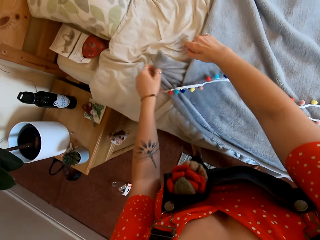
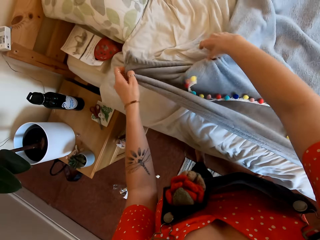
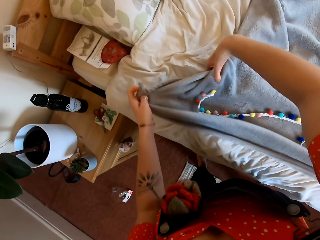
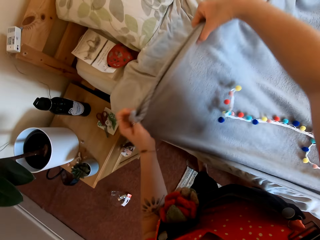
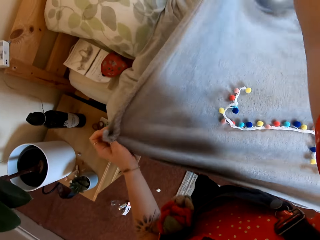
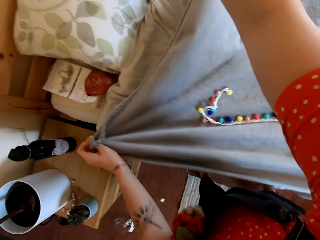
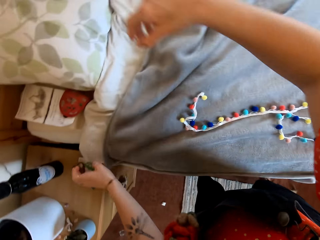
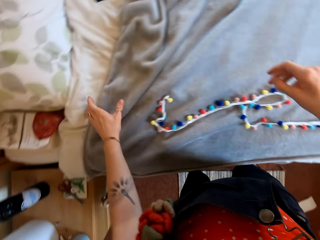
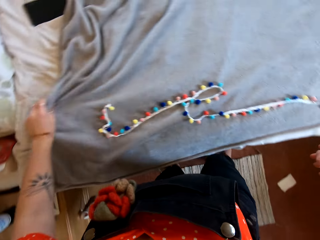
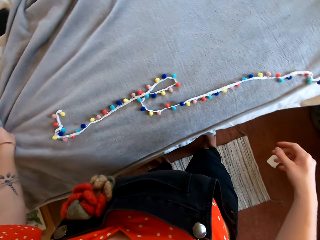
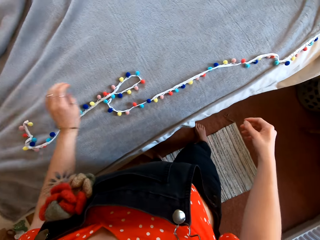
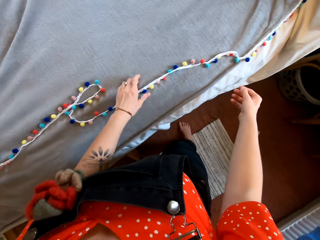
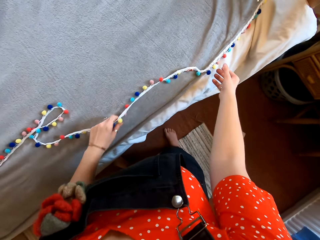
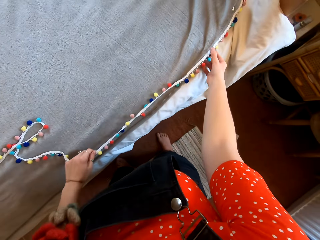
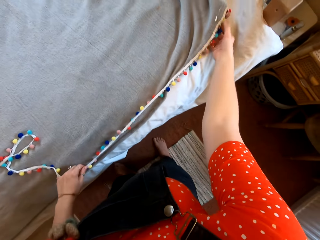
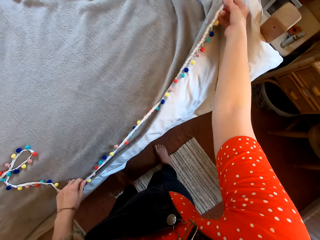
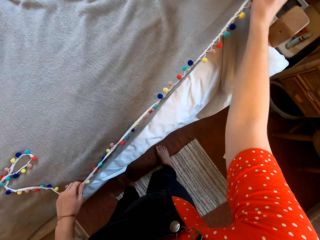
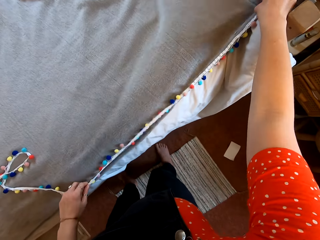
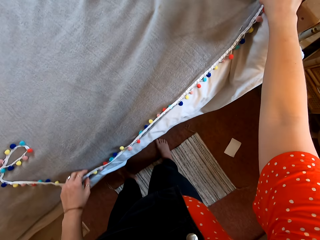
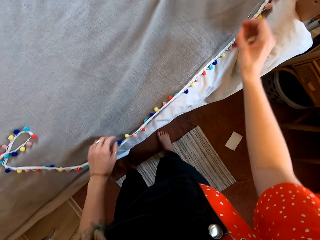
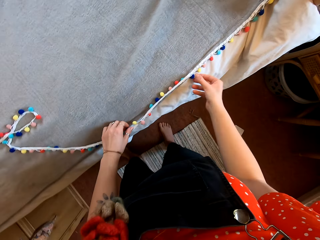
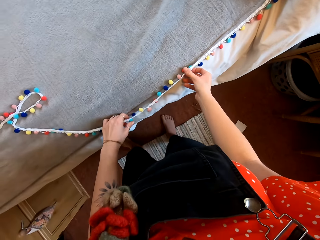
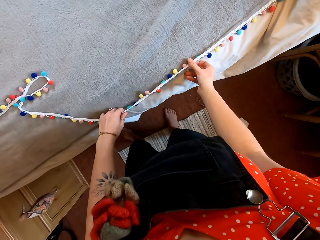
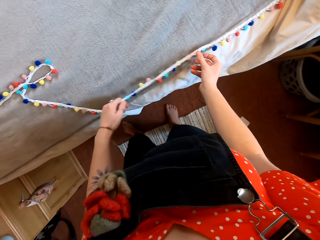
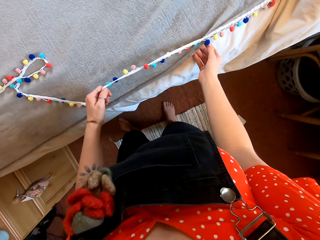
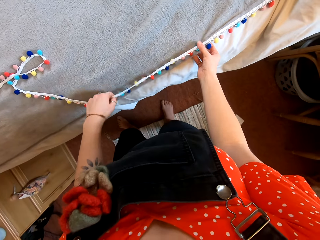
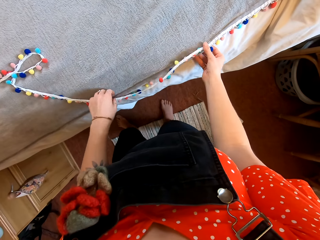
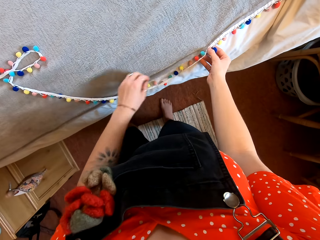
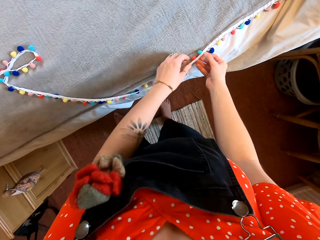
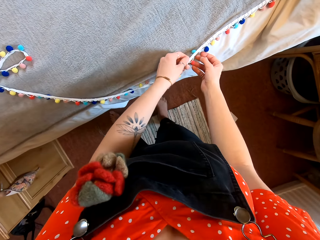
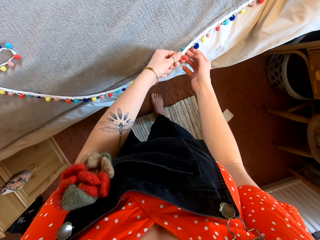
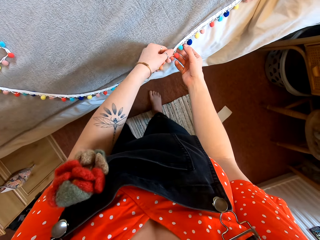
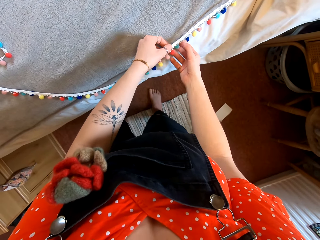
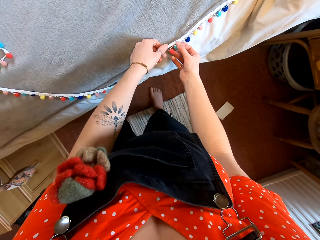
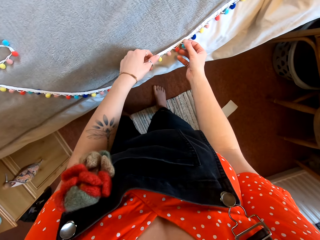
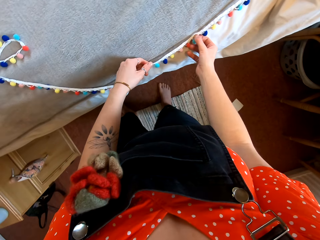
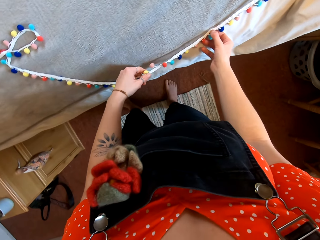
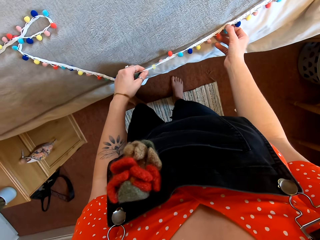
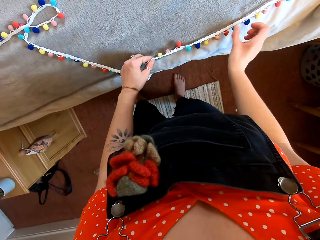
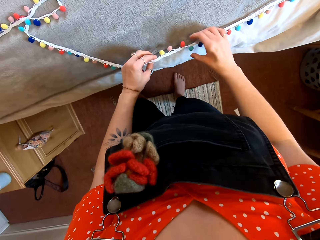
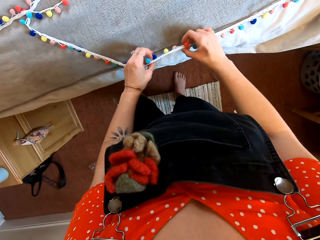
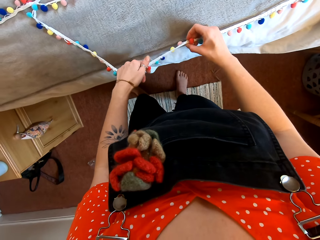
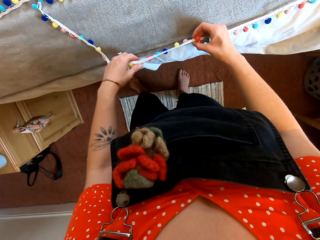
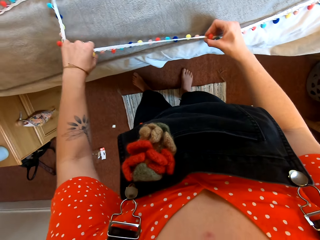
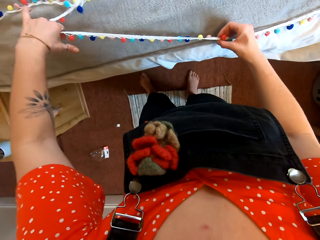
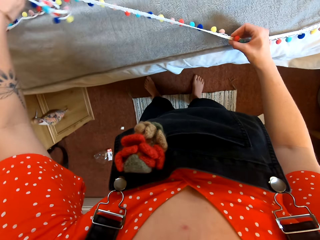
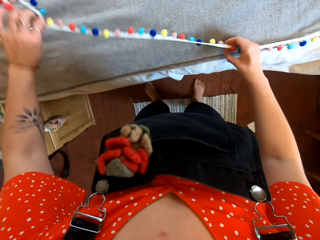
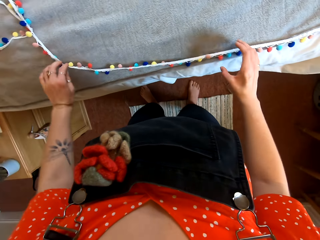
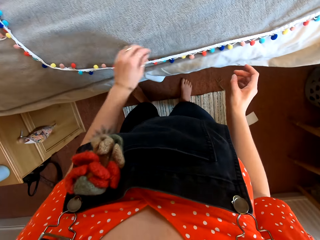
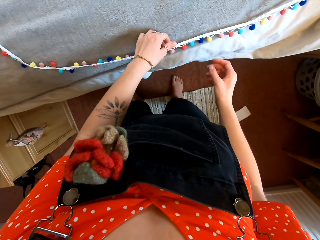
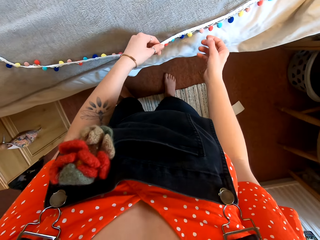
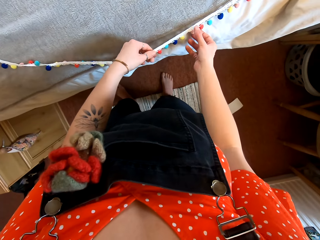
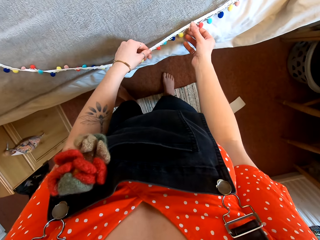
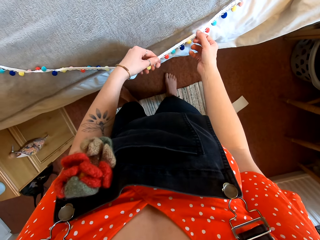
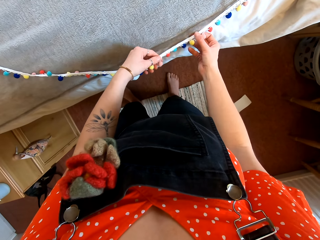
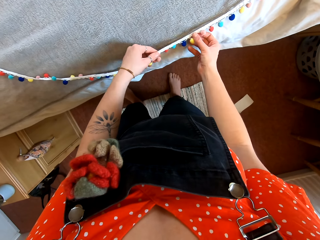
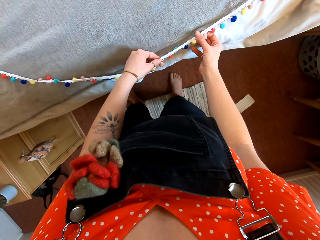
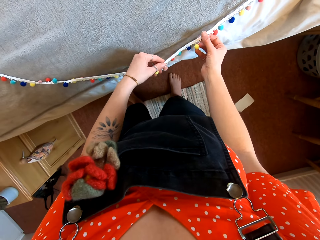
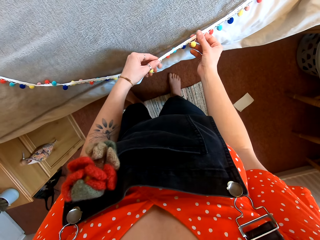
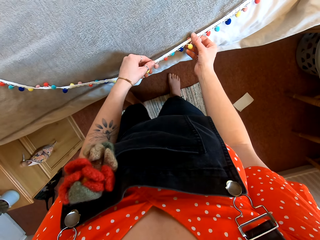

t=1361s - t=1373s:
The camera wearer aligns the edge of the bedsheet.

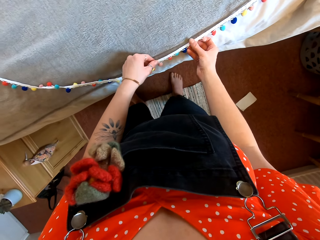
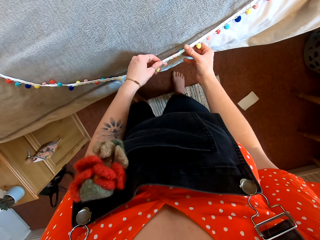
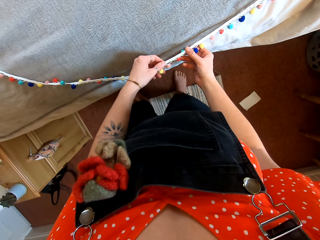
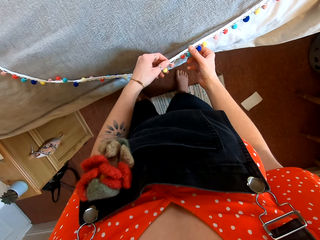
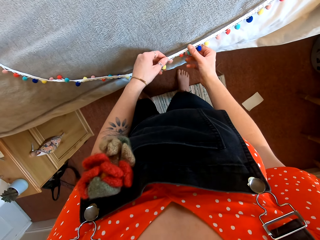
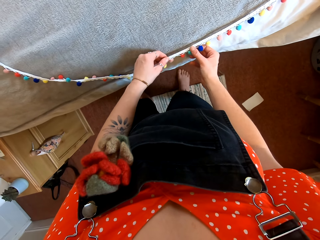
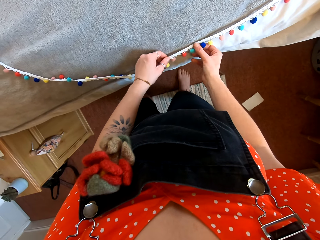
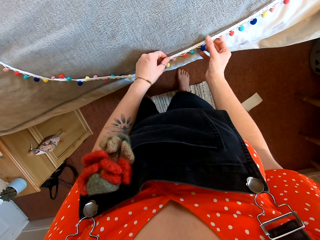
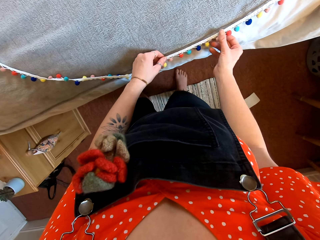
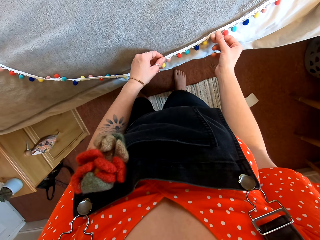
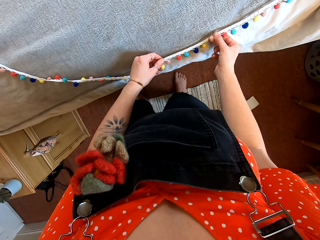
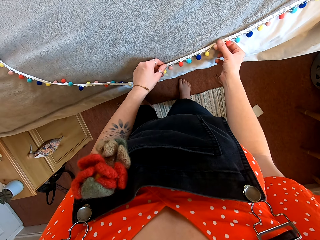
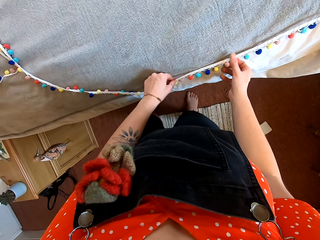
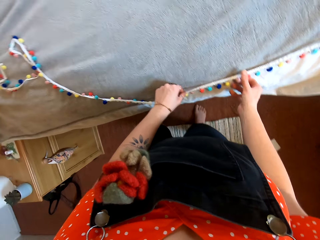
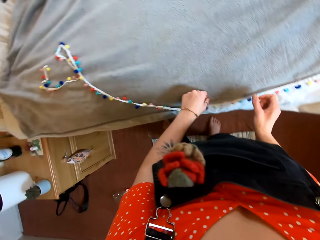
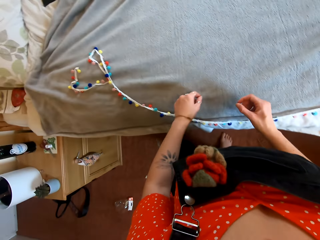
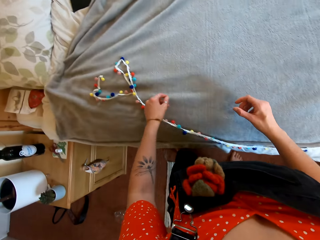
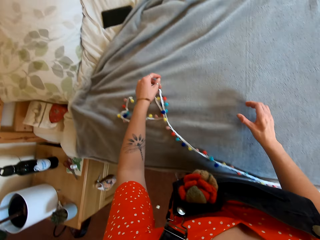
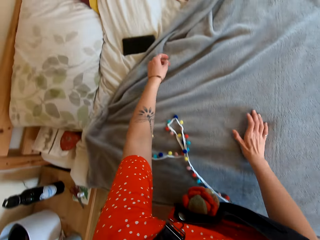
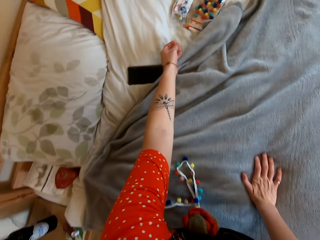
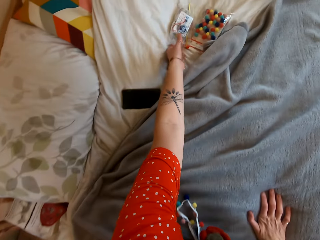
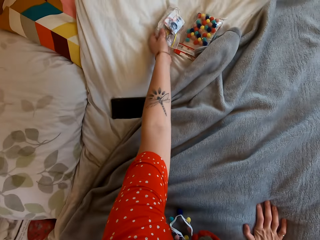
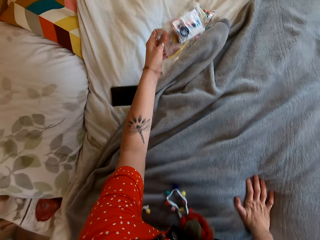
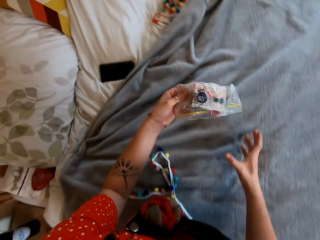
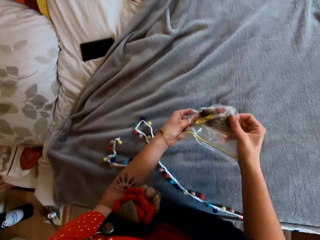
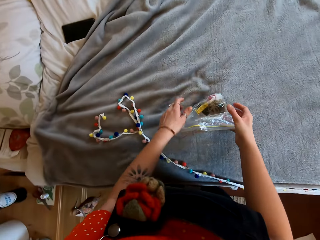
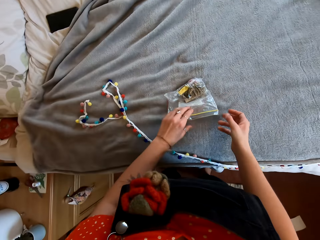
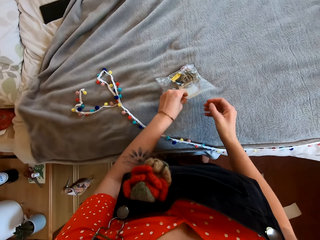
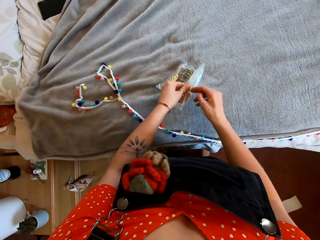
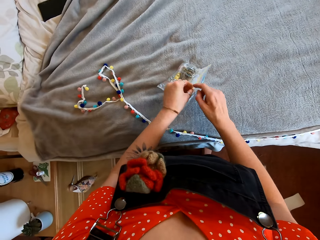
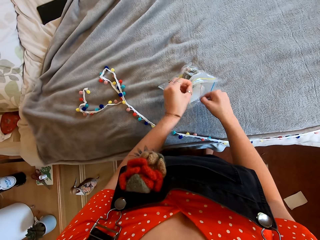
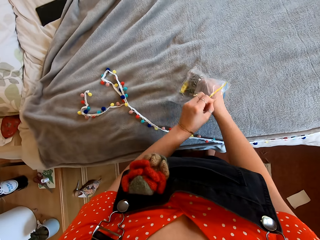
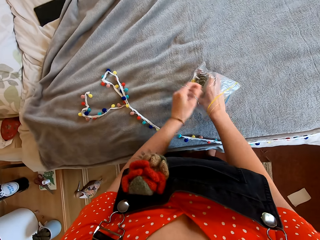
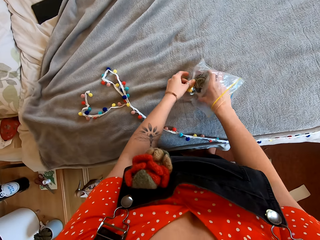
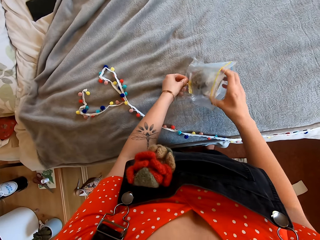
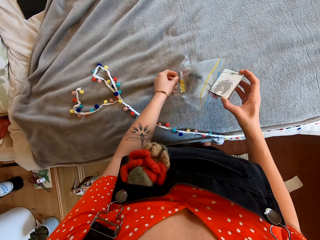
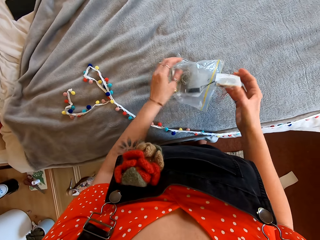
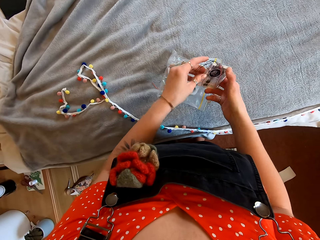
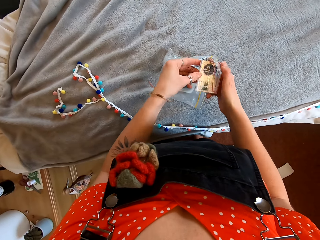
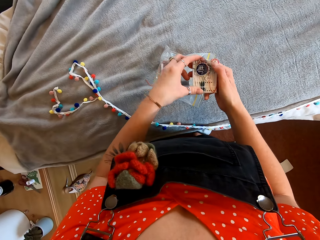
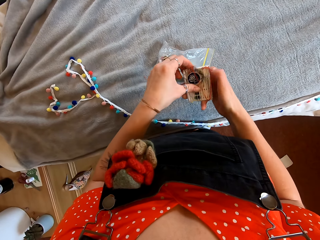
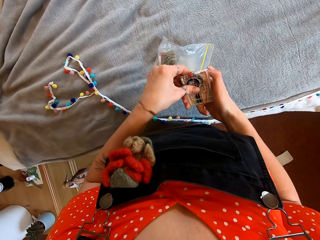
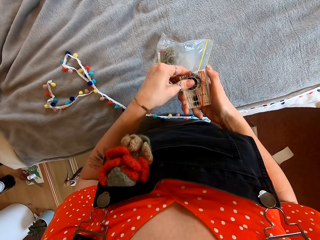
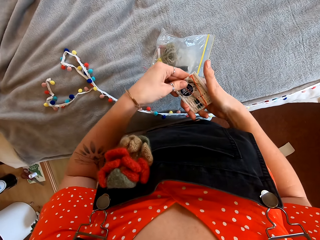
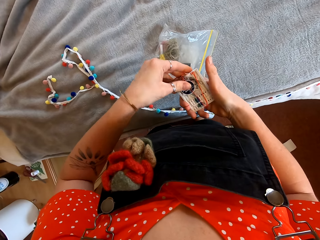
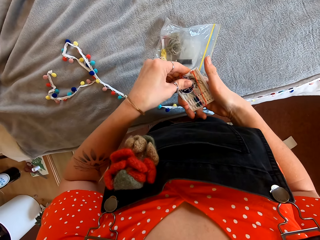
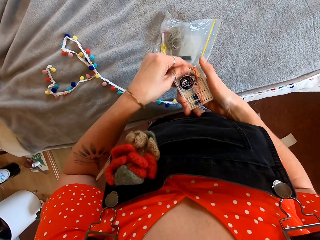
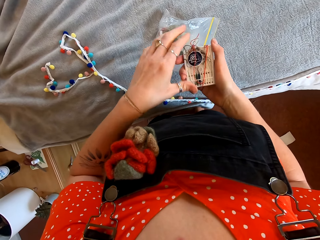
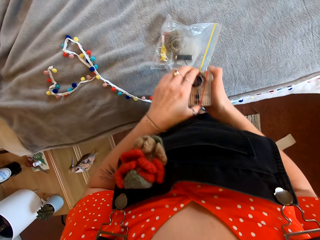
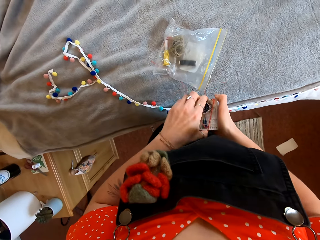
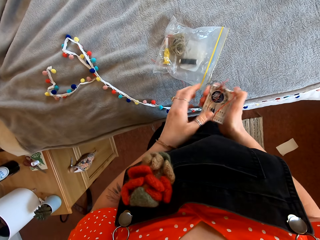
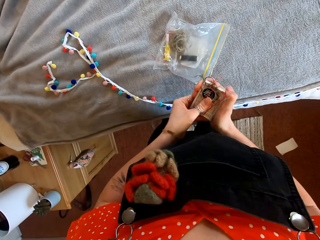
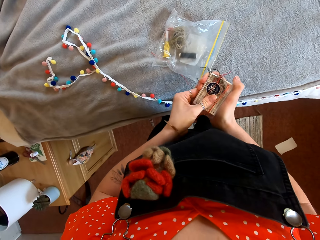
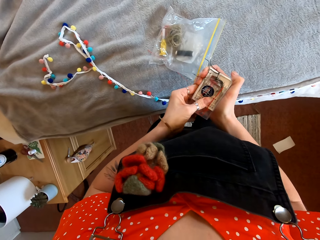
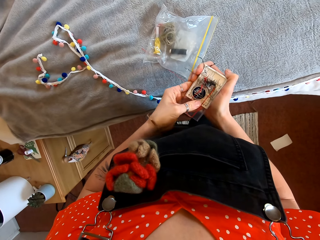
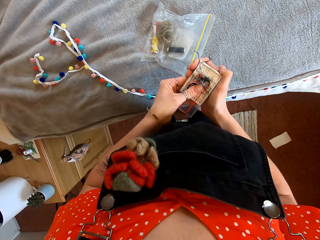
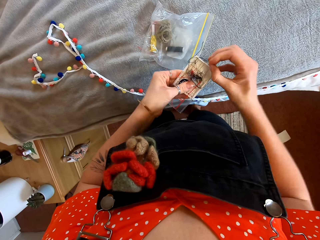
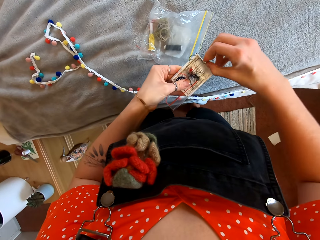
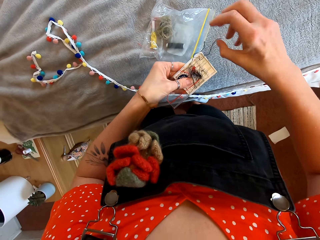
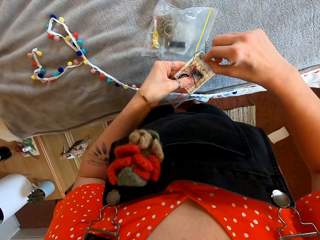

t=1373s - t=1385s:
The camera wearer picks a polythene bag from the bed. They open the polythene bag. They remove something from the polythene bag.
